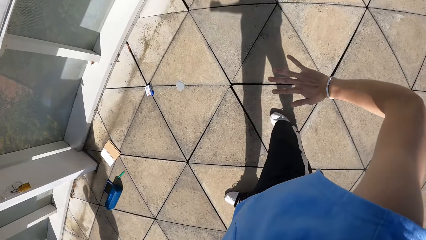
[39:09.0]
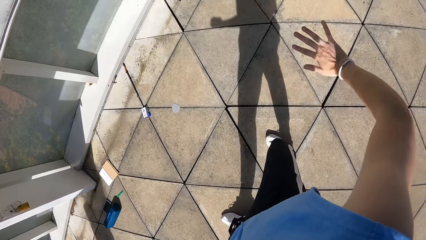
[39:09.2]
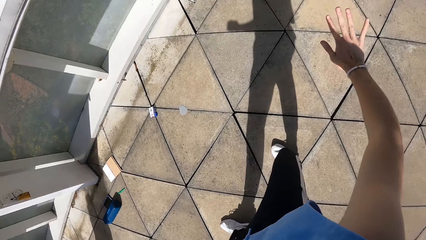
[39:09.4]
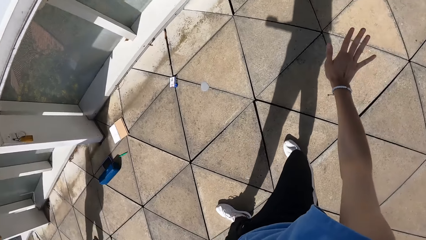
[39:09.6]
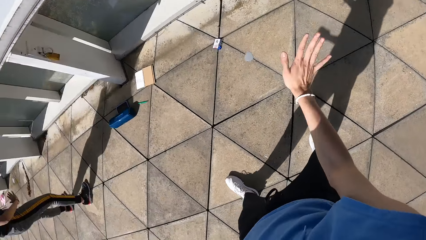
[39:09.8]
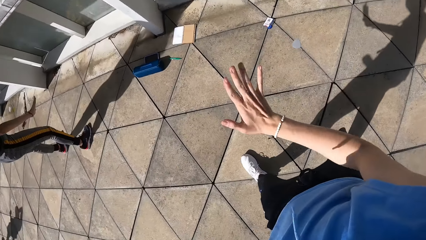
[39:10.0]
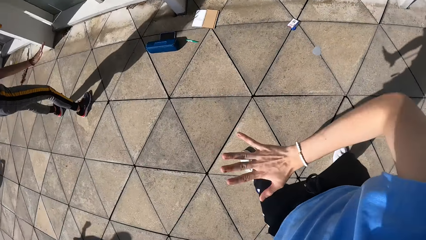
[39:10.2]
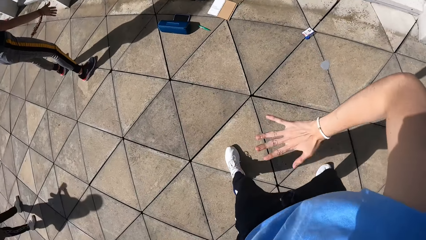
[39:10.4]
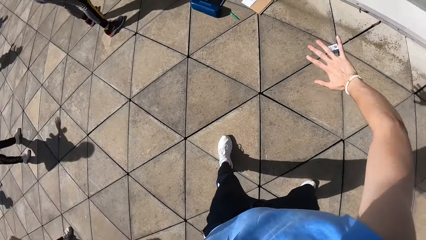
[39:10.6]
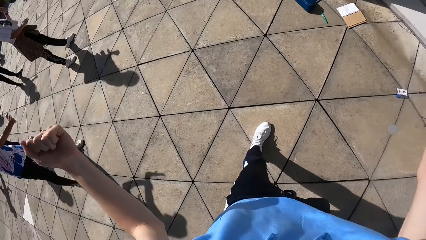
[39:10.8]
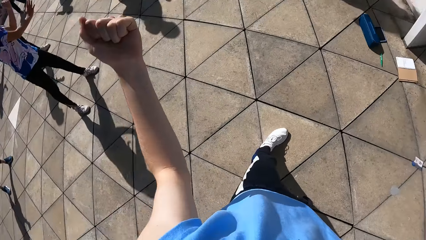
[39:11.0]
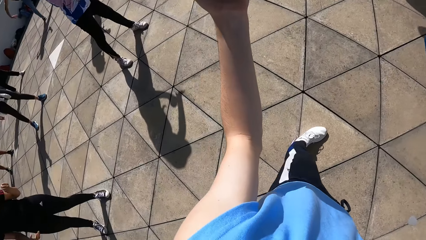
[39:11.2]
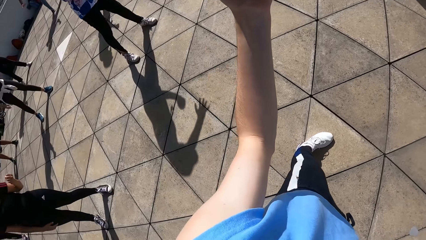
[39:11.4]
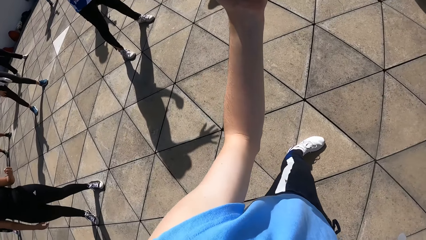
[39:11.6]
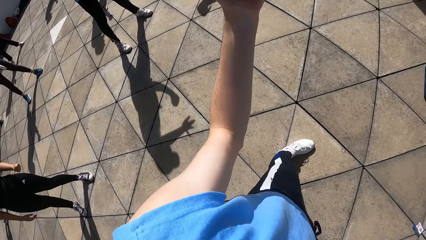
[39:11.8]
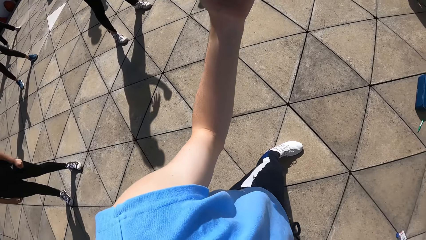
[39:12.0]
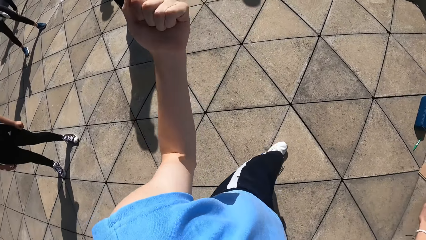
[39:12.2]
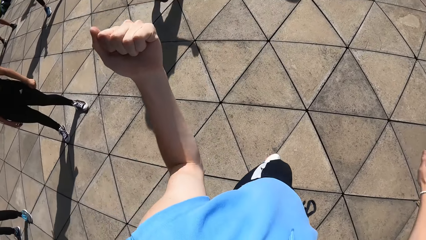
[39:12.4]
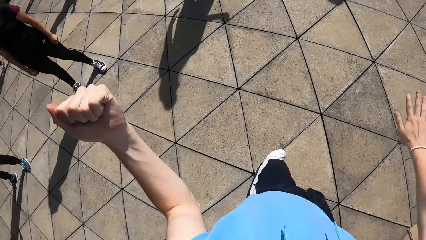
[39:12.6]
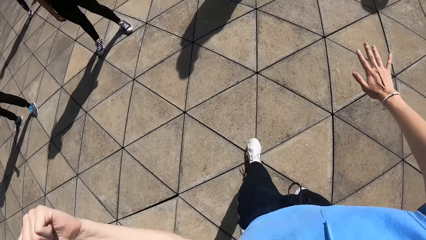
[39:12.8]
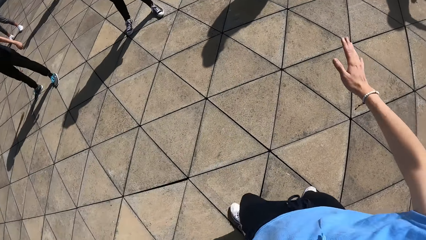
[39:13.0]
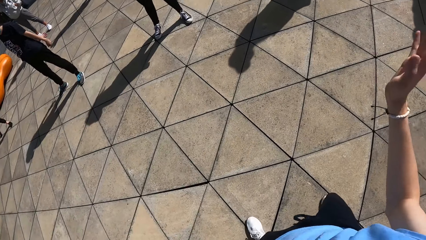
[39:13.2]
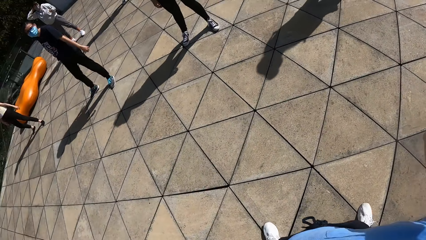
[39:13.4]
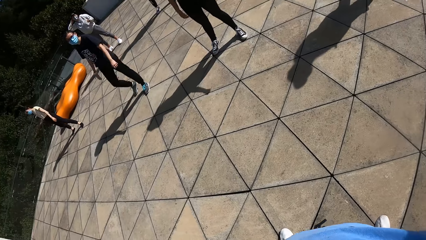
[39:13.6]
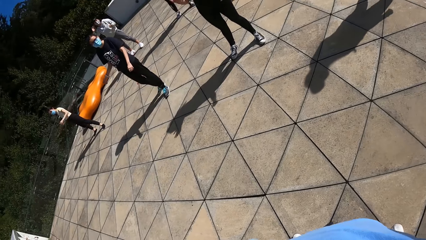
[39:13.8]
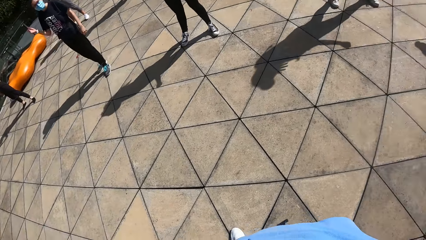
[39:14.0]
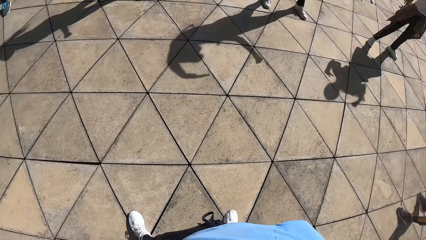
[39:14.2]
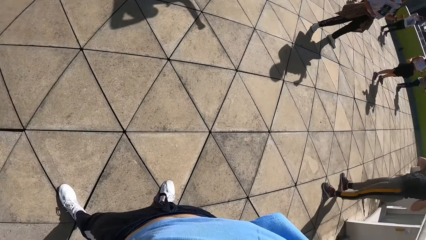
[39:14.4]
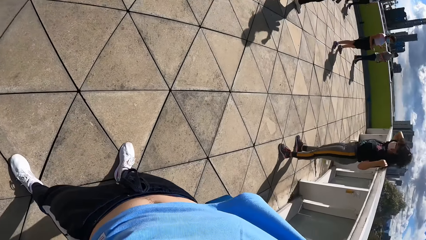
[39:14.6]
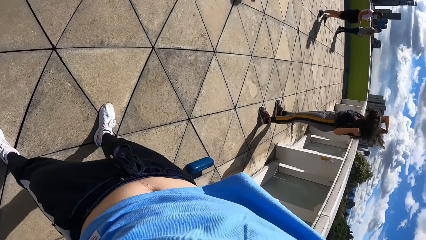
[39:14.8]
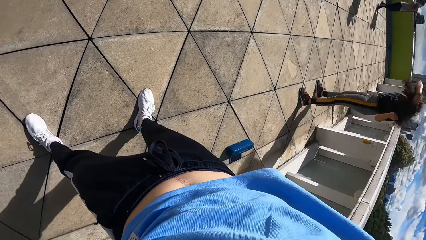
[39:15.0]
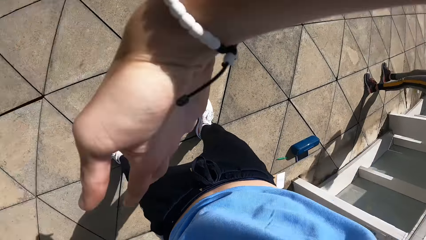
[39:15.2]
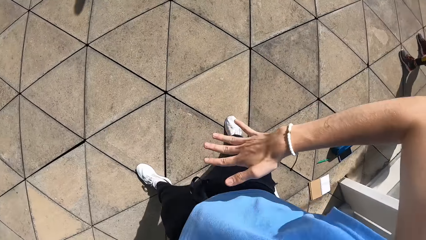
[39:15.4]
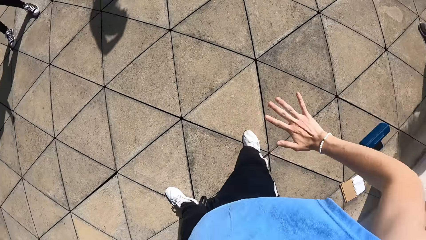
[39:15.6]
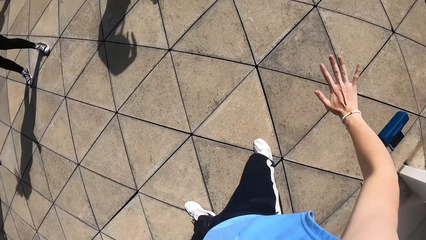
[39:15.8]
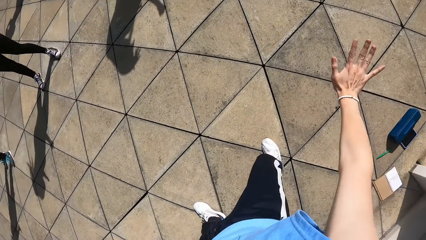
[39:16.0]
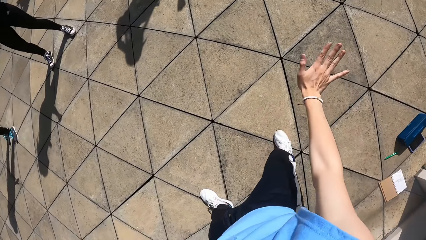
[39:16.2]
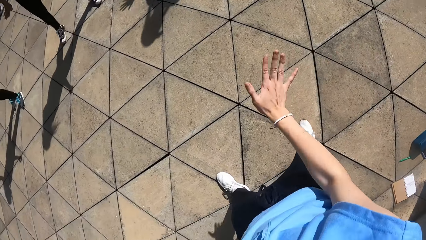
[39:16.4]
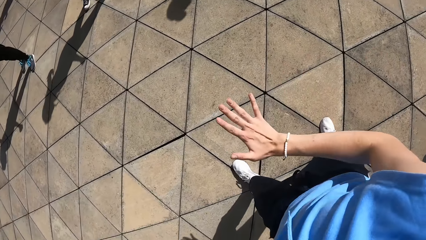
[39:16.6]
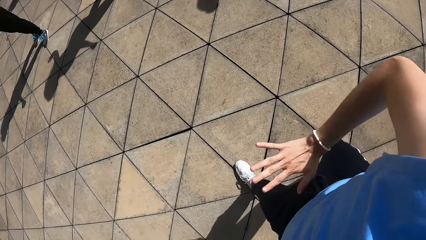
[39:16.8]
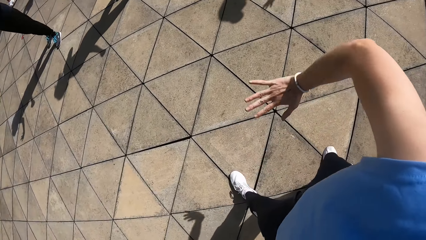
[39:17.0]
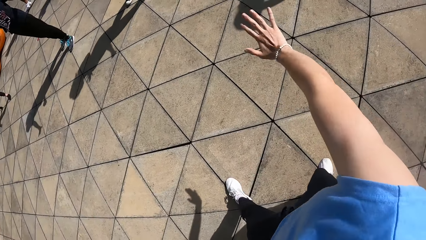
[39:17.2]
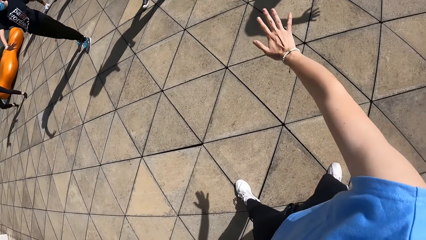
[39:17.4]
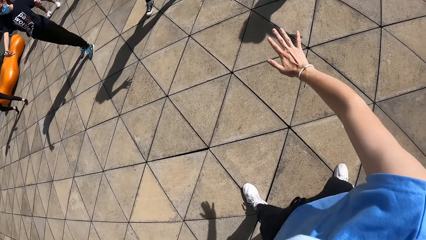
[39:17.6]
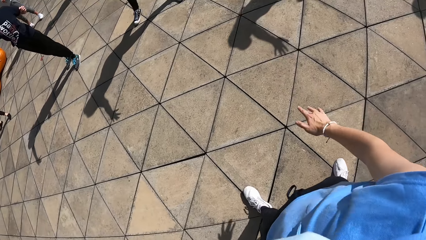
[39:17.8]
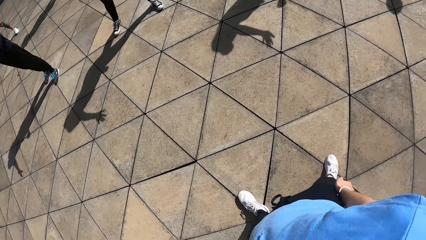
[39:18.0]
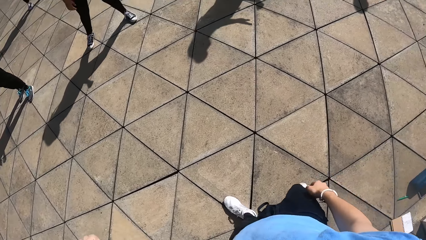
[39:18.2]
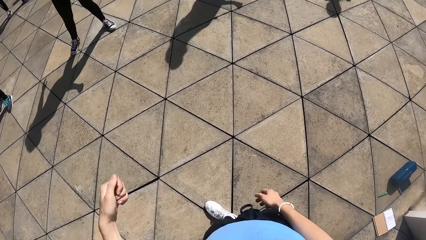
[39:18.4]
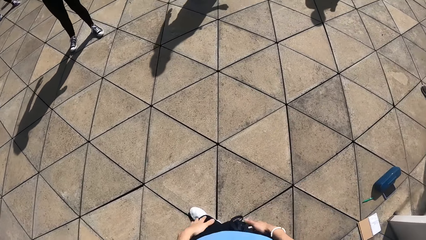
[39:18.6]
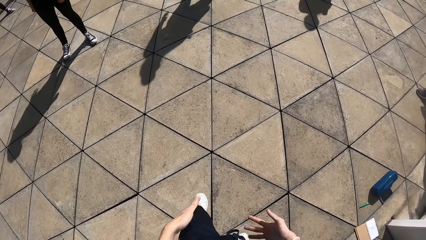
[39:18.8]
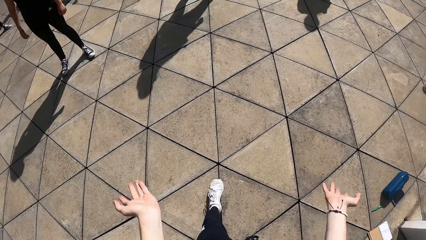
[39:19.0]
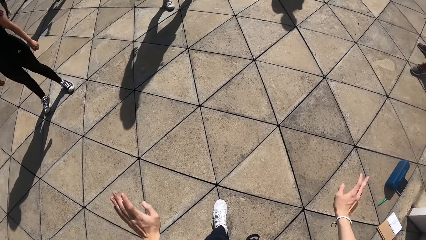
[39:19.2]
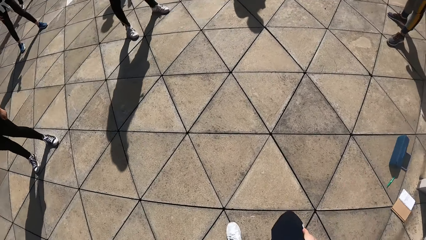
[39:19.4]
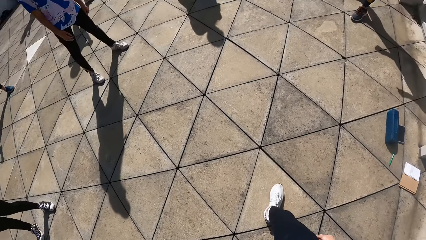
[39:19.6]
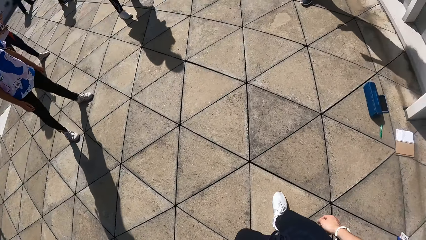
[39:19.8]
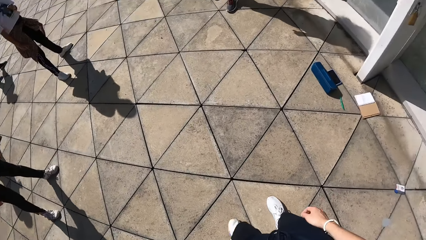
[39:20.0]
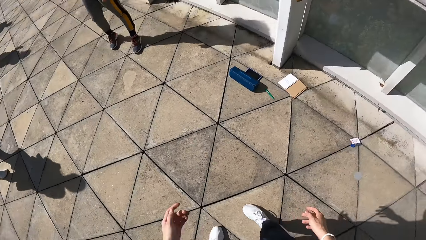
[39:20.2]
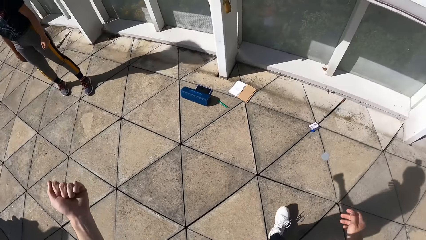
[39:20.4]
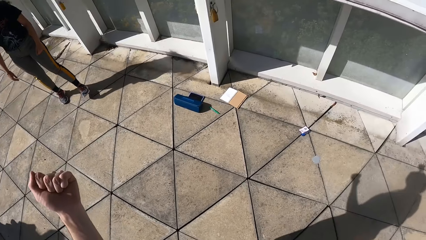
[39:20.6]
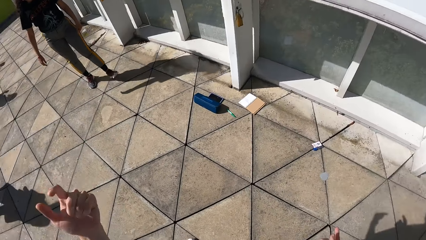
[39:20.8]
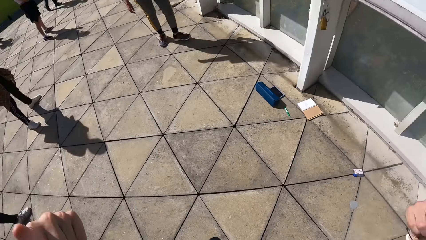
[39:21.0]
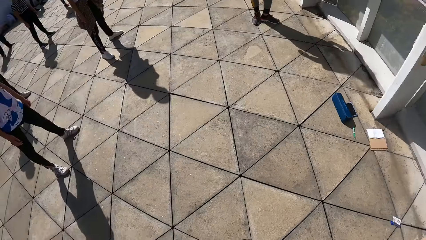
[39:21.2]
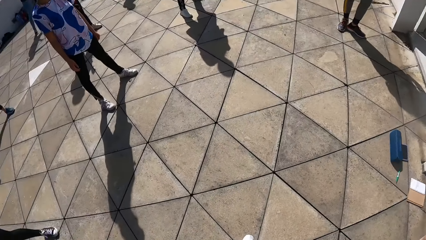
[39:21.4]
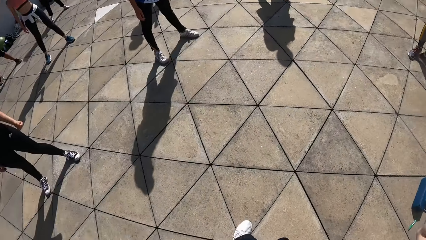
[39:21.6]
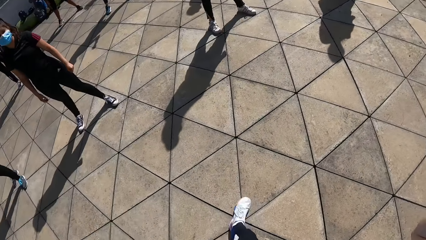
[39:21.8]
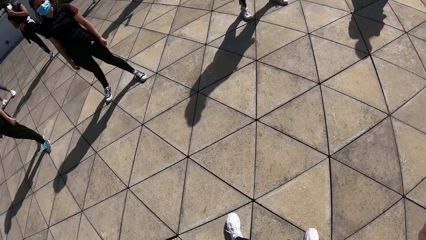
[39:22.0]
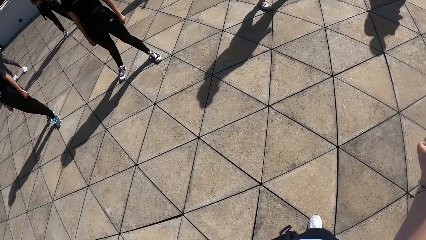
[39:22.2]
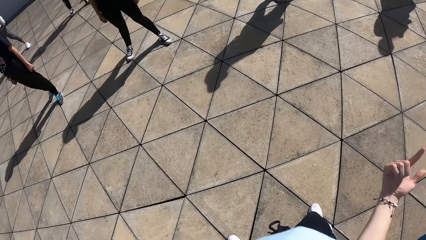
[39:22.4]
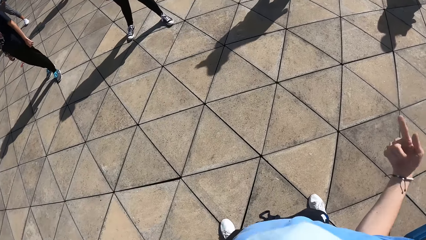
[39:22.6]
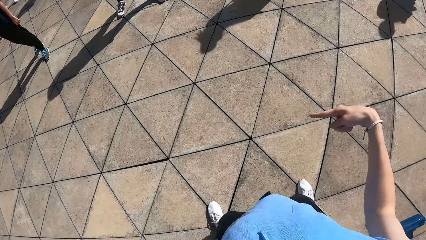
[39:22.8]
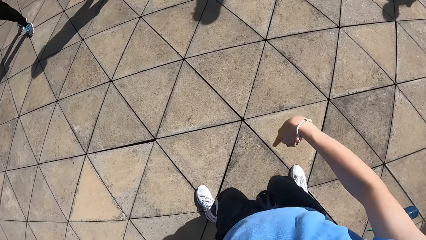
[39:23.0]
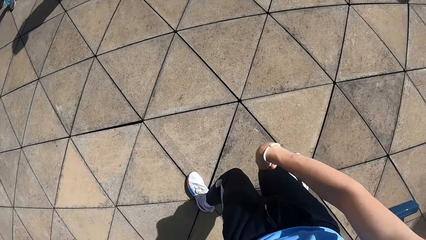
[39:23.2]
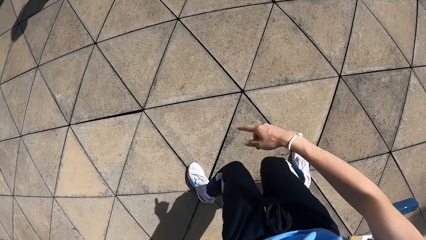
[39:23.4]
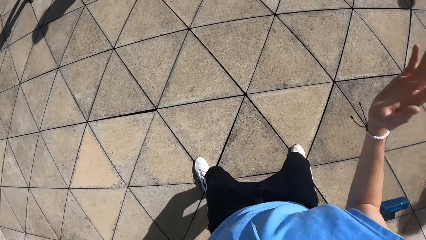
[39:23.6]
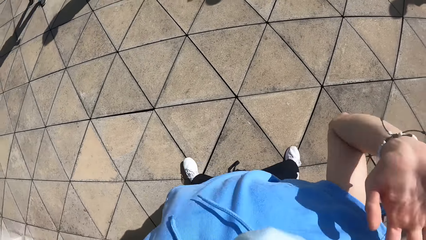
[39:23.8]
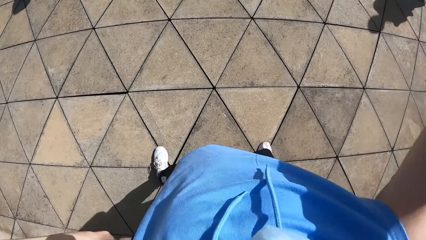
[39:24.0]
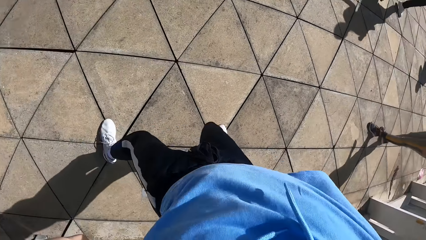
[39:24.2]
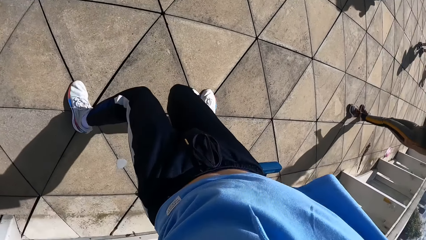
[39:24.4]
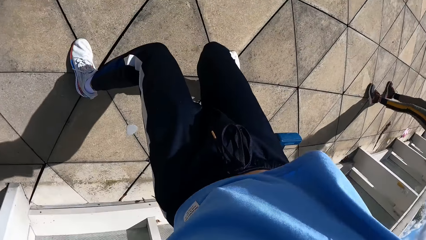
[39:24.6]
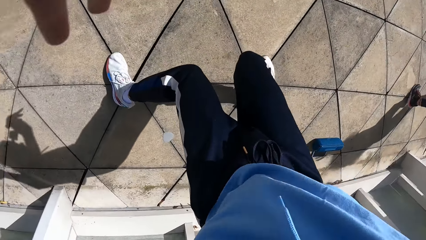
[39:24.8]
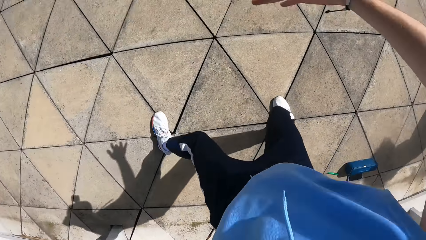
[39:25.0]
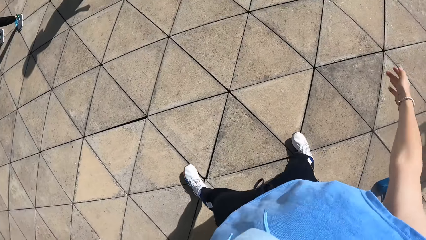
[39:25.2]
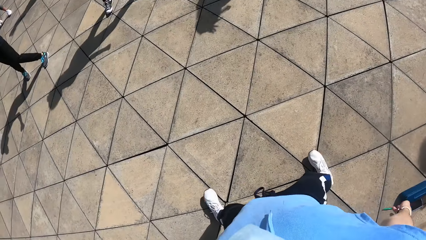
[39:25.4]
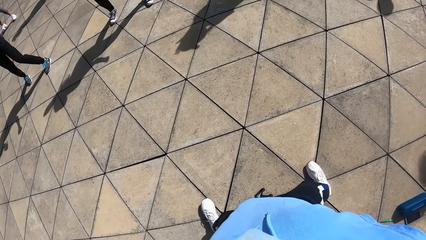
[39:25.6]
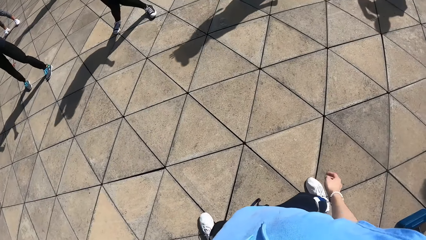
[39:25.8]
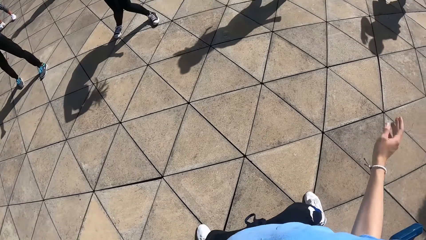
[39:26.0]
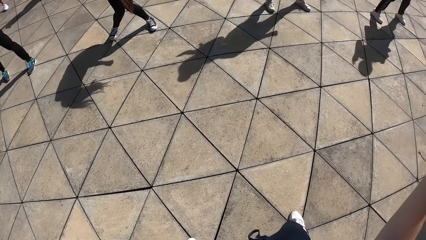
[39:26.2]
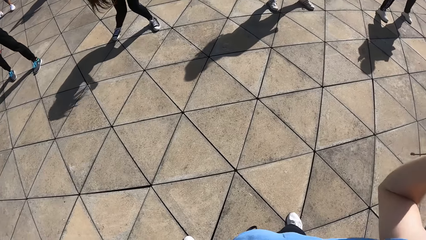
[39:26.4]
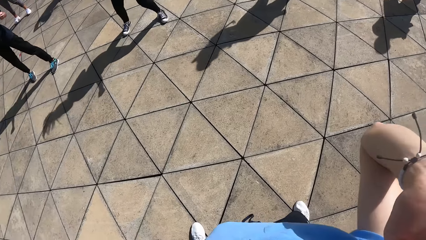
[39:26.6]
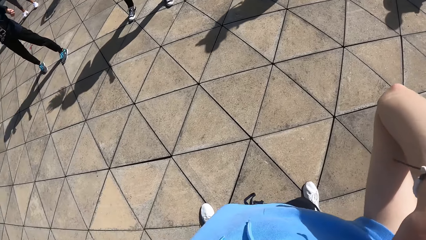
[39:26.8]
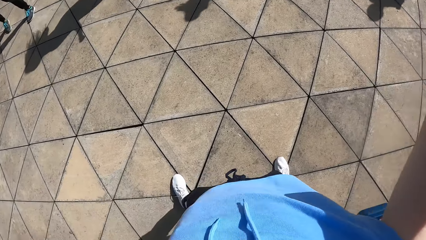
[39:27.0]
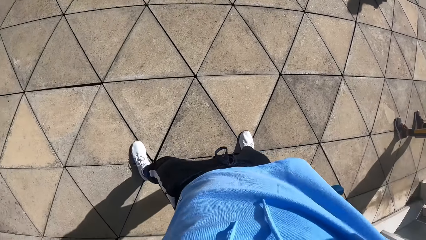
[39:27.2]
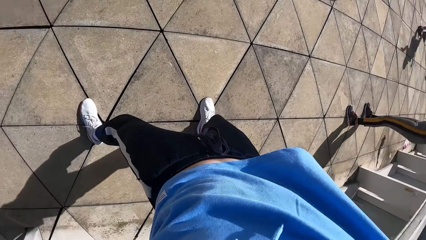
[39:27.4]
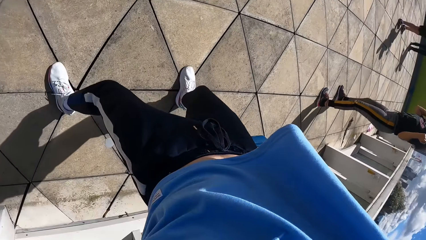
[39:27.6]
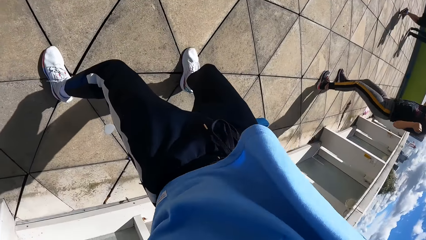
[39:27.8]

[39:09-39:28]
The camera wearer turns around, moves the hand, moves around, turns around and dances.
